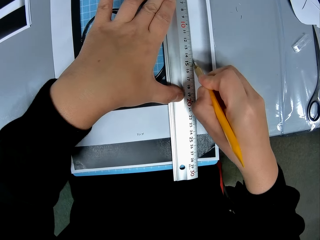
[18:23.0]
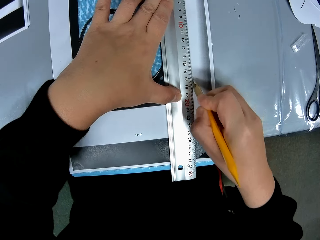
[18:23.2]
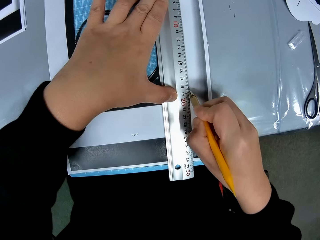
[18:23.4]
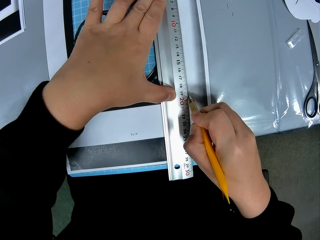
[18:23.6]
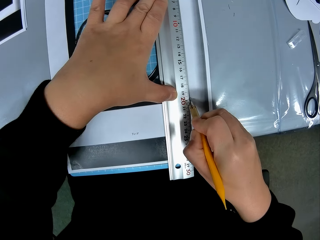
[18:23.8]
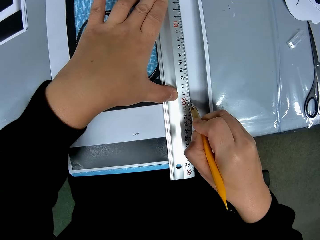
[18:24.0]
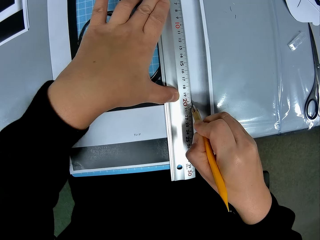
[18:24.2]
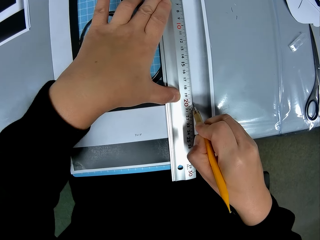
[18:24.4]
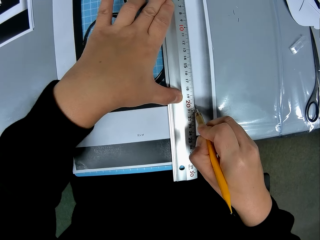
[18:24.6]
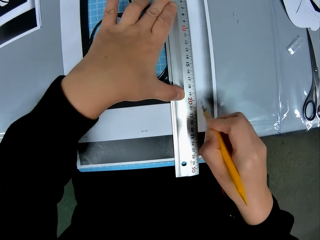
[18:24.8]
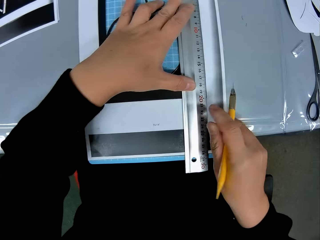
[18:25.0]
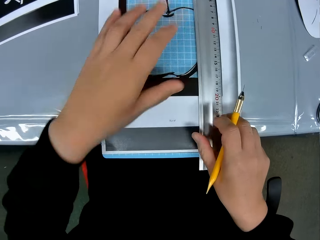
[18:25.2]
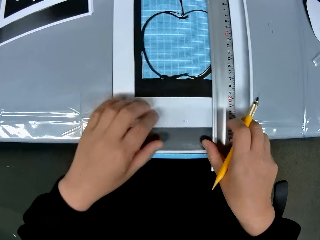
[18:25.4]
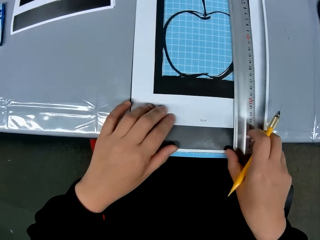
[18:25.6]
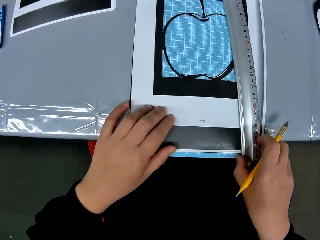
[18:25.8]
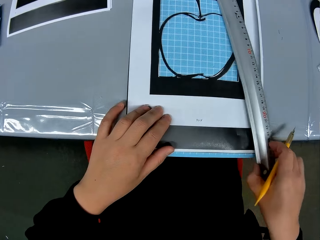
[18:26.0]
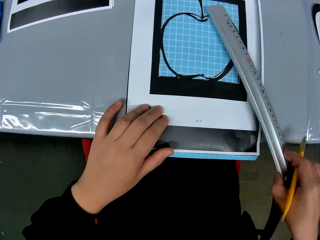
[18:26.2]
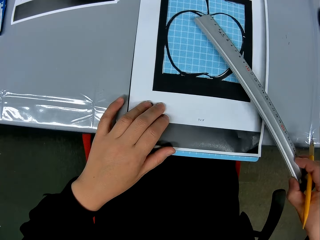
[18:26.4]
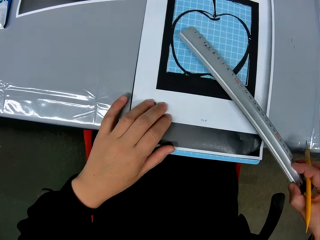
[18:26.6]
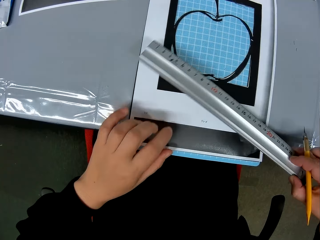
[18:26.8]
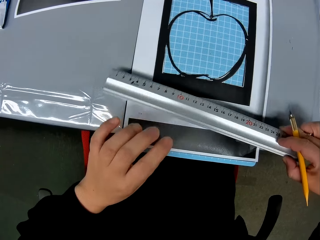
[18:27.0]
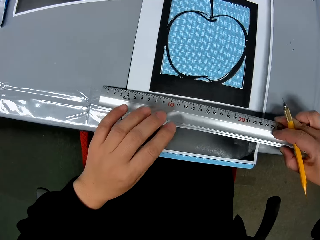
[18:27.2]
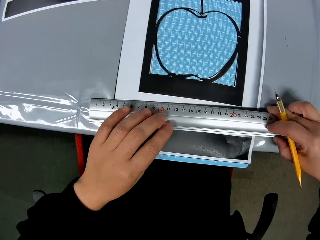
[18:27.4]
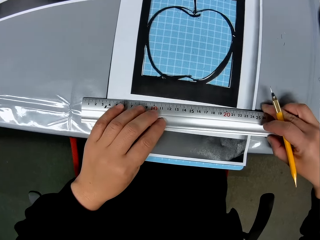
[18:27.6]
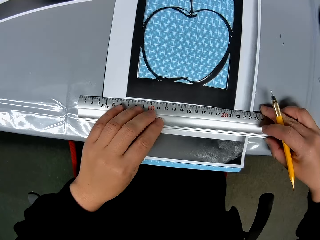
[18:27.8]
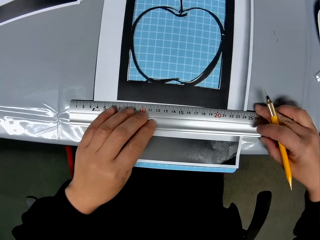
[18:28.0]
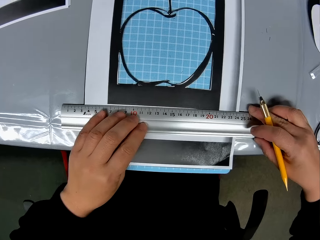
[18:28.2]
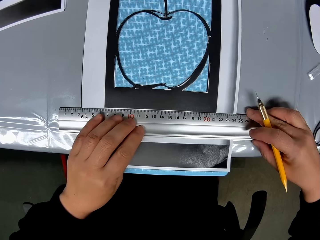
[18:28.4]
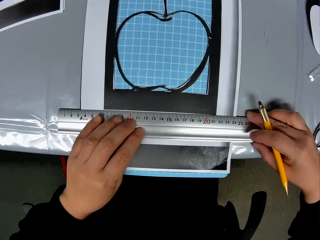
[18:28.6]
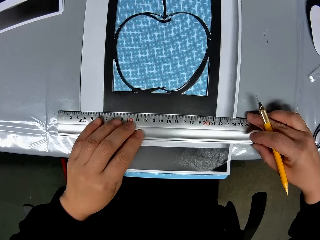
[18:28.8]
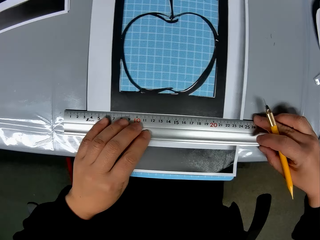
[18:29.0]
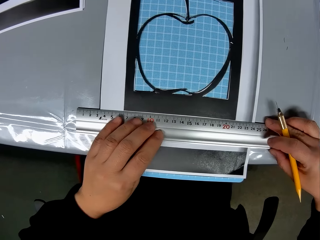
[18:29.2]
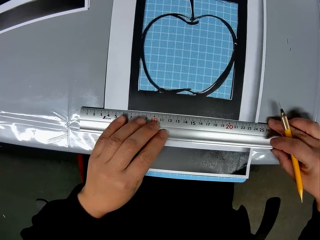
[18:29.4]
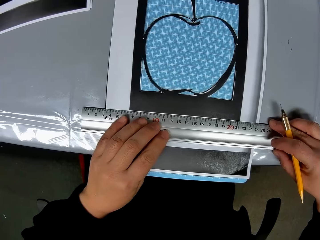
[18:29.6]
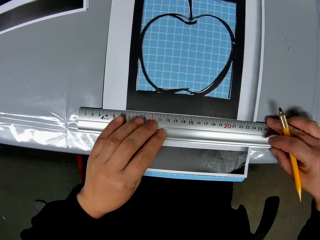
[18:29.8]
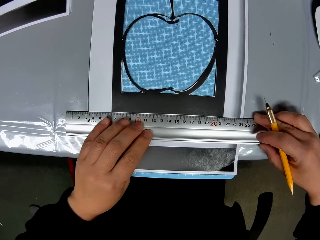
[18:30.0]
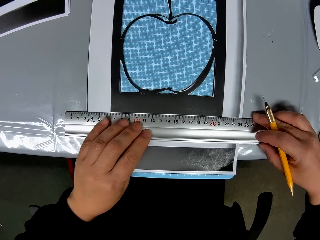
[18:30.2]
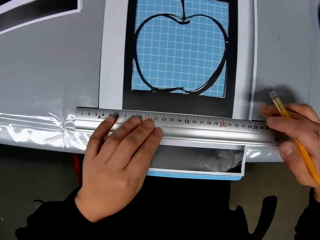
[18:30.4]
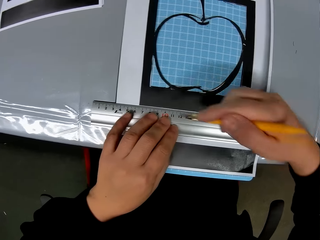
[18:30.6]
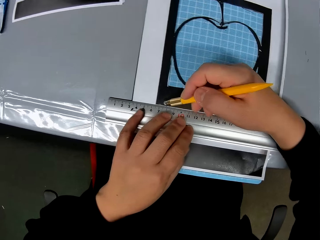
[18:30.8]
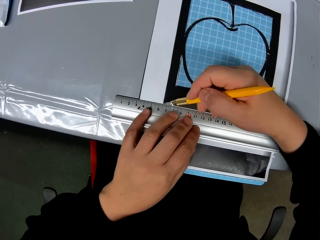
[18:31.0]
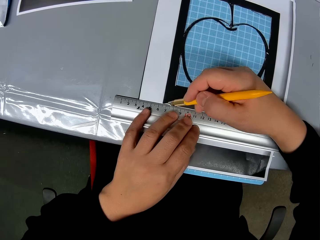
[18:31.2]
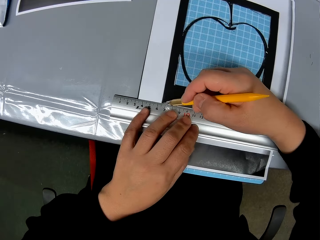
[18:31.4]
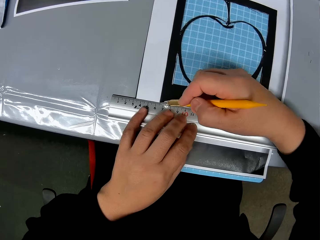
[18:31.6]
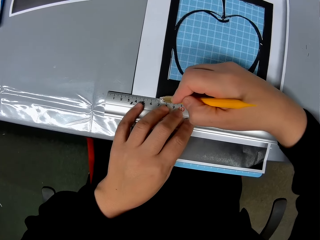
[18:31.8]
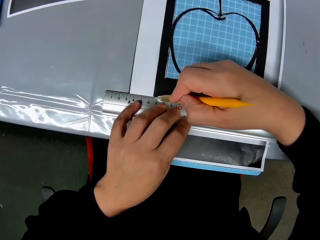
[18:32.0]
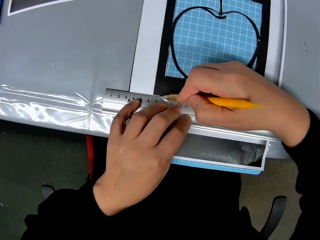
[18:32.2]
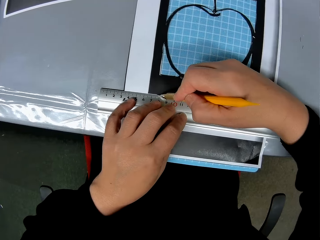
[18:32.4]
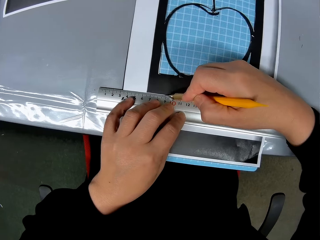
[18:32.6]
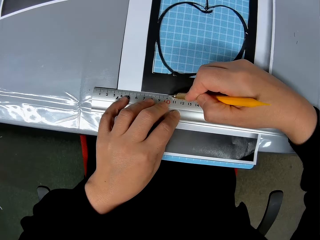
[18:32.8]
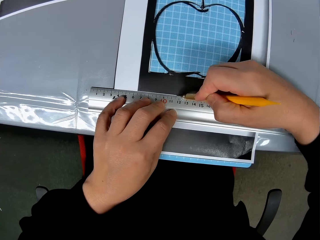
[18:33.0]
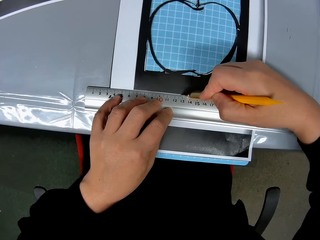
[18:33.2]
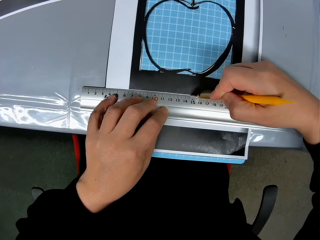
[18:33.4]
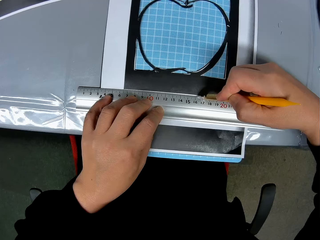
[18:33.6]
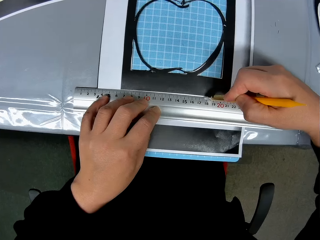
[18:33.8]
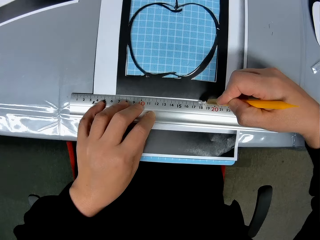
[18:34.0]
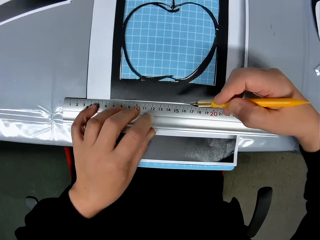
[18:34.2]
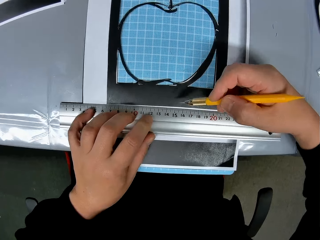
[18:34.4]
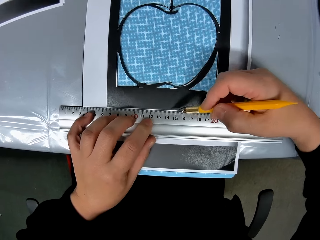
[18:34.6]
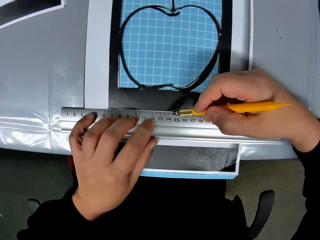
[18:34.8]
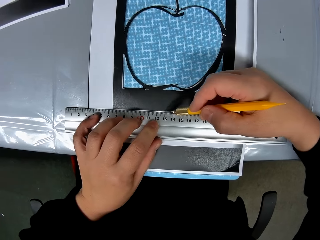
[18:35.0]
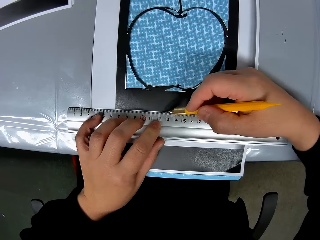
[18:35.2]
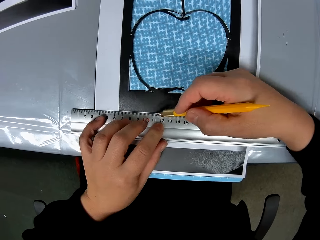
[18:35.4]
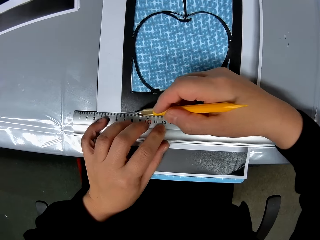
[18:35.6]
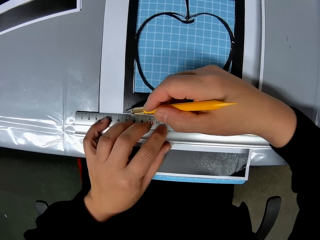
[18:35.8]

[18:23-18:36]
The camera wearer removes the ruler from the craft sheet. They place back the ruler on the craft sheet. They cut the craft sheet with the cutting stencil.

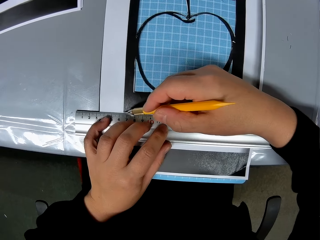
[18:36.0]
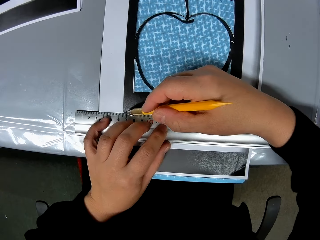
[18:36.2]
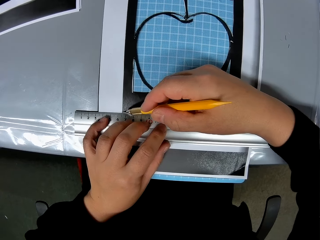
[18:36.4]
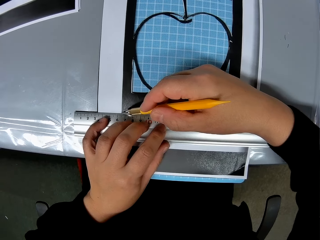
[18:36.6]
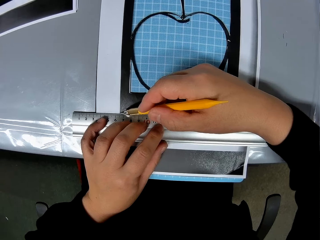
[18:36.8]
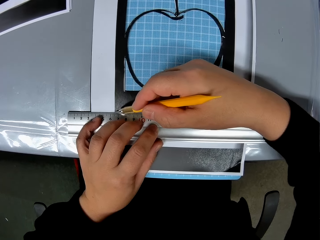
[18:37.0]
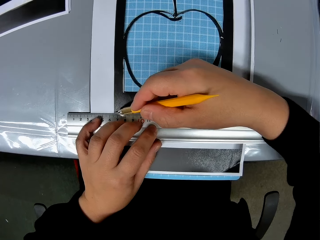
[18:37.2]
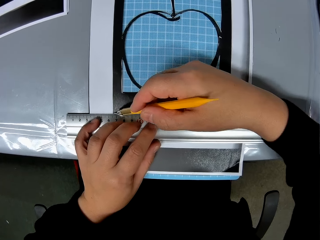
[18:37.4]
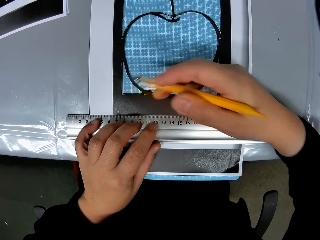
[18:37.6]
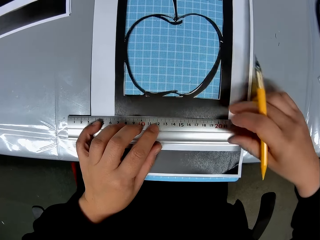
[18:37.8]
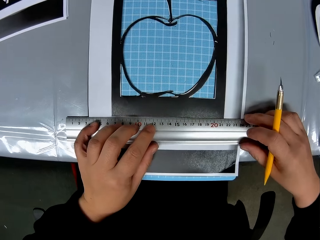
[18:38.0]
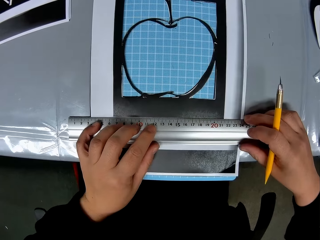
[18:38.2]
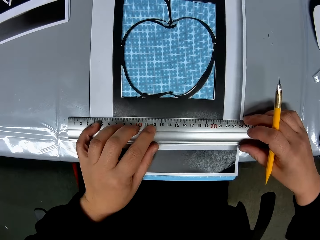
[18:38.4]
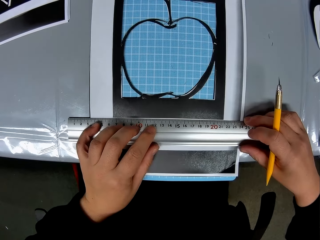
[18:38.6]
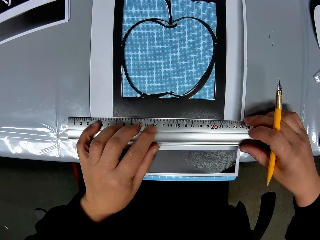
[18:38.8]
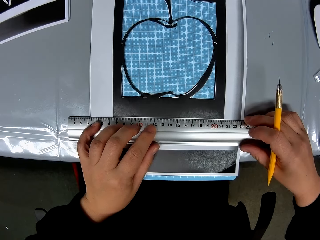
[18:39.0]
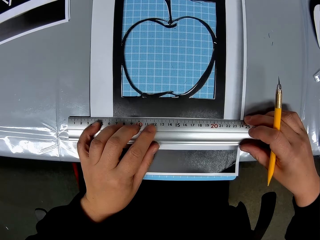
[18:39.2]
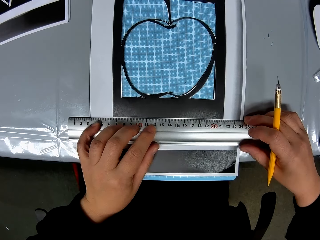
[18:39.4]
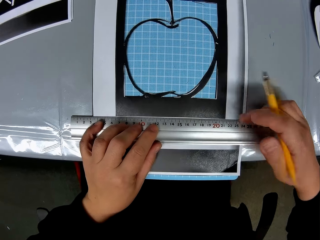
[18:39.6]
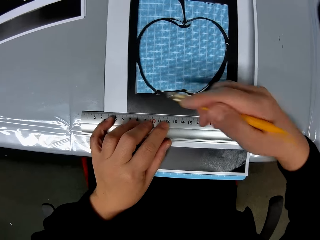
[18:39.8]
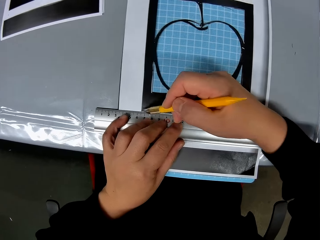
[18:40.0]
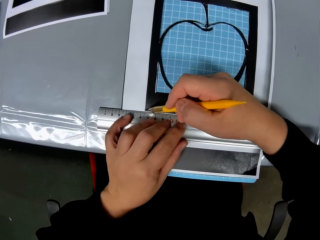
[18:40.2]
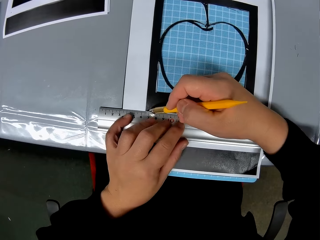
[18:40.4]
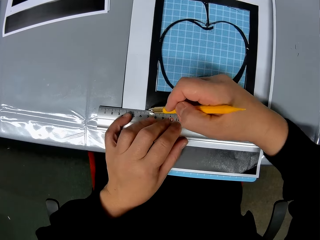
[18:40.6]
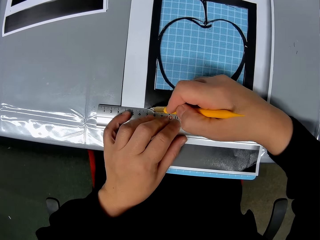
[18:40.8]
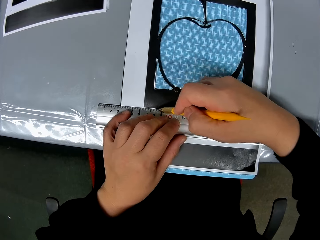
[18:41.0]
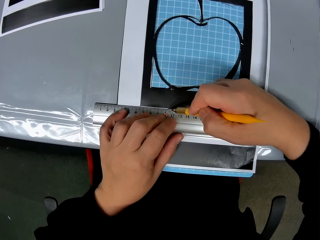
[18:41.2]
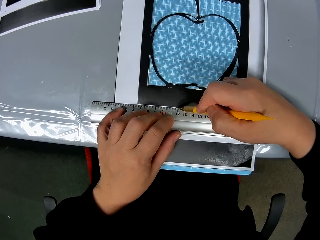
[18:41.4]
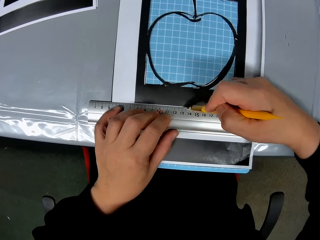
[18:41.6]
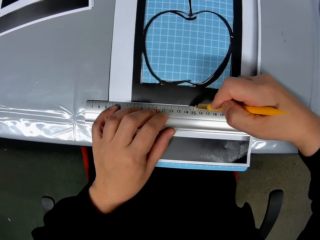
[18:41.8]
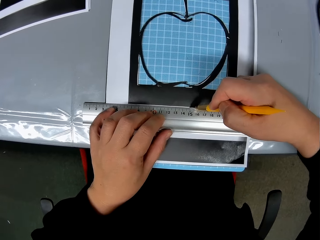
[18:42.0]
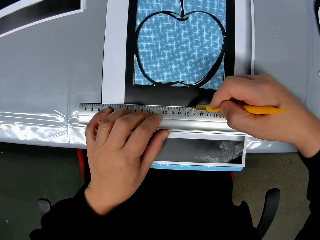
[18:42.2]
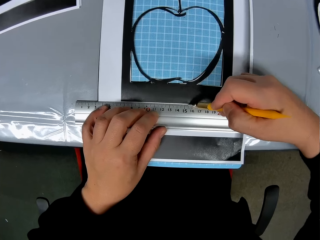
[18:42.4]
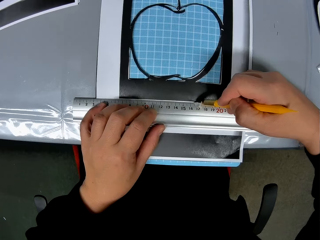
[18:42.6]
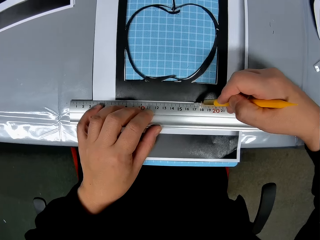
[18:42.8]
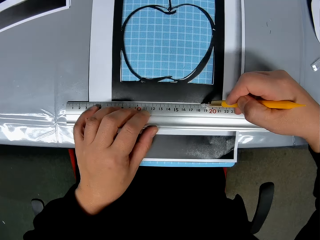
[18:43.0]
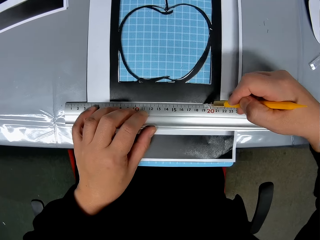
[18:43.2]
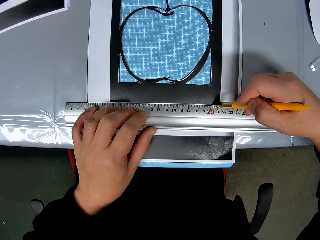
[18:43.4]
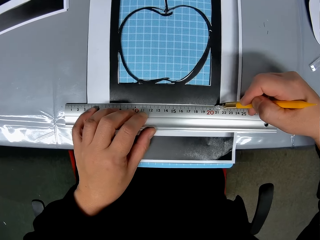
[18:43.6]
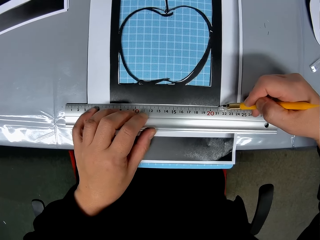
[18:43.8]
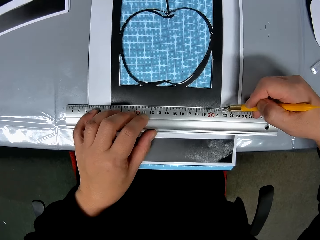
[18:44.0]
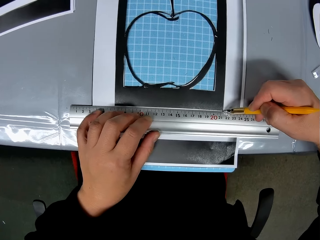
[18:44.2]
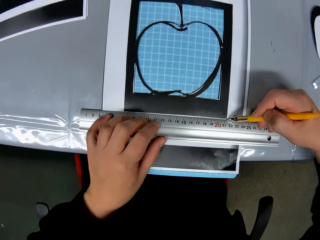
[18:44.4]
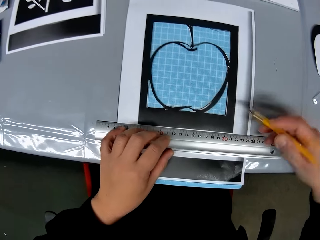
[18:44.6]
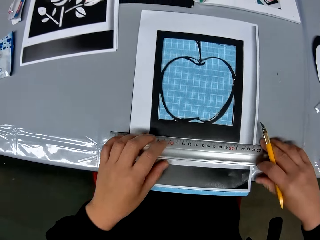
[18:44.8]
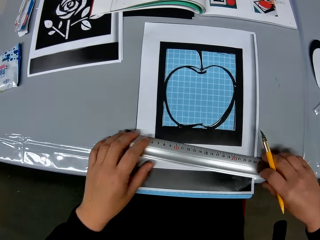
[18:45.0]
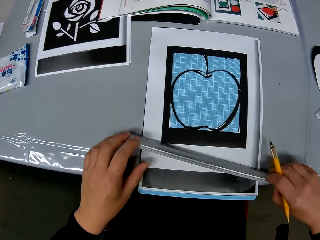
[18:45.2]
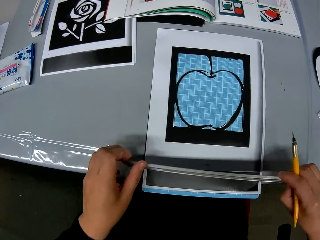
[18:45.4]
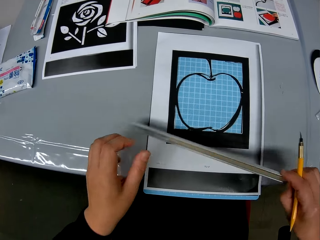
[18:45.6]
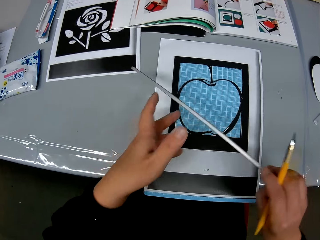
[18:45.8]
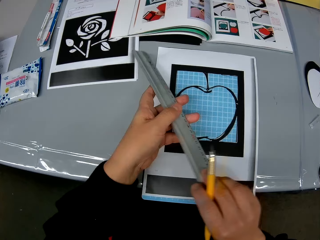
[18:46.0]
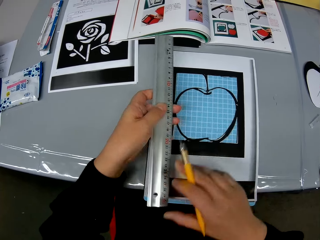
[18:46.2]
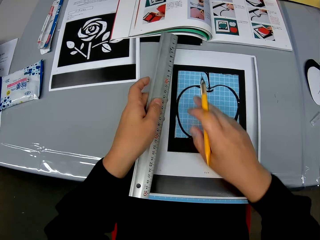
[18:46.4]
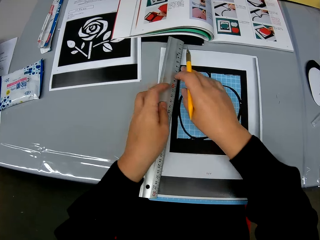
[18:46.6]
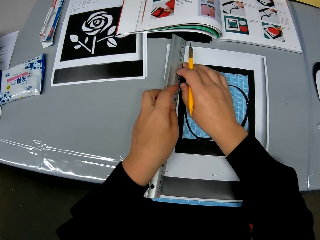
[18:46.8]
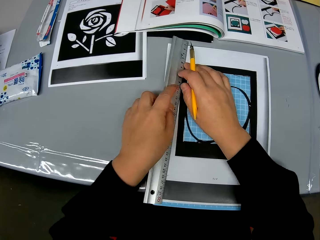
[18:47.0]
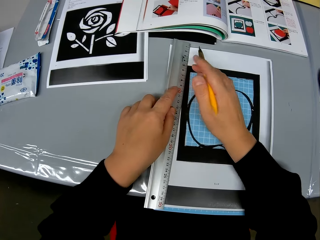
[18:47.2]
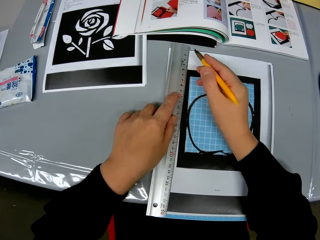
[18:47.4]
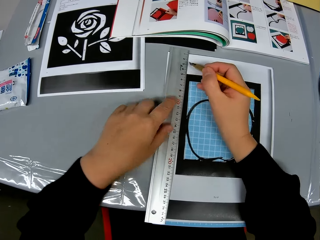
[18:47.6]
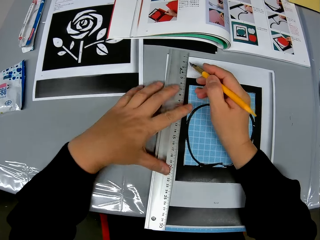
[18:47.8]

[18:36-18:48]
The camera wearer removes the ruler from the craft sheet.
